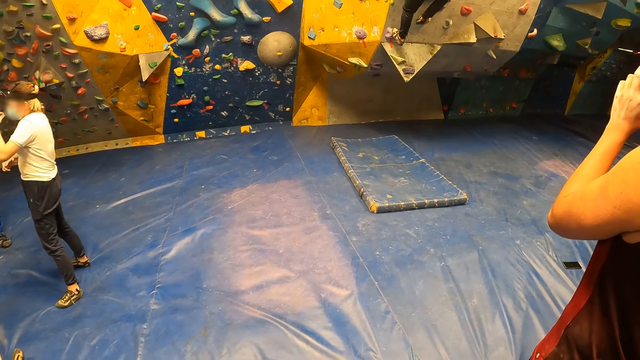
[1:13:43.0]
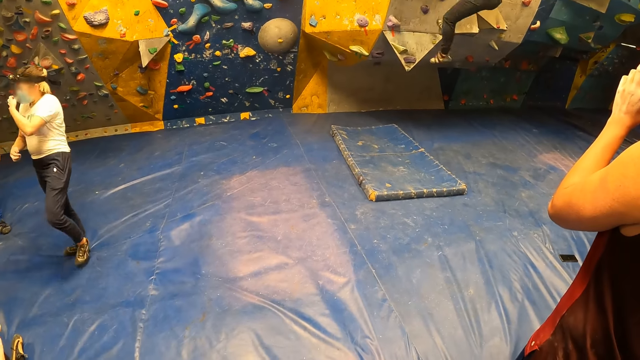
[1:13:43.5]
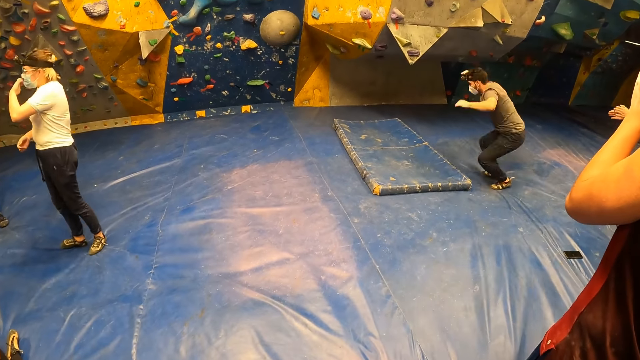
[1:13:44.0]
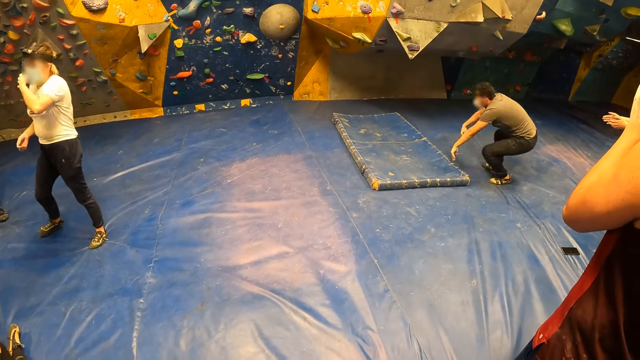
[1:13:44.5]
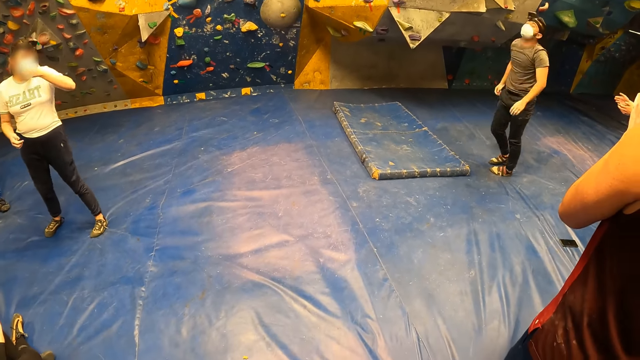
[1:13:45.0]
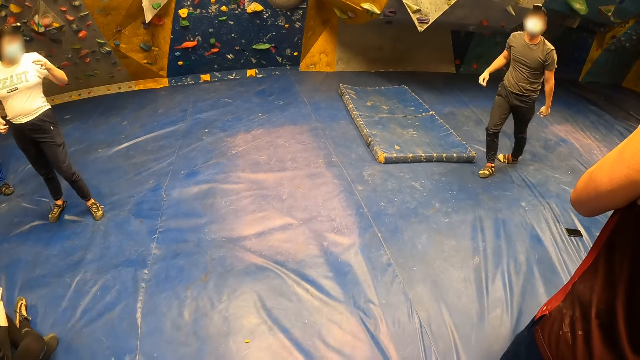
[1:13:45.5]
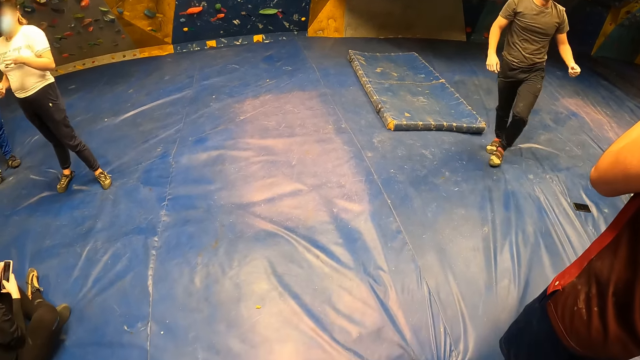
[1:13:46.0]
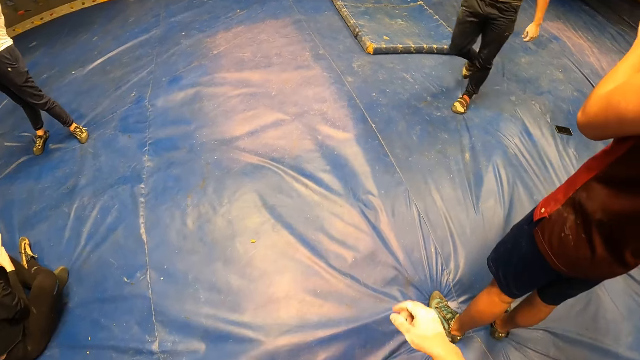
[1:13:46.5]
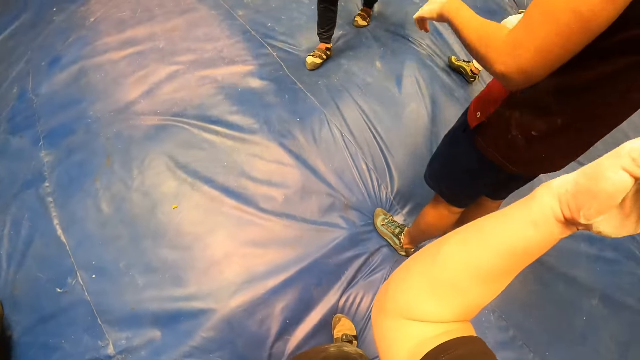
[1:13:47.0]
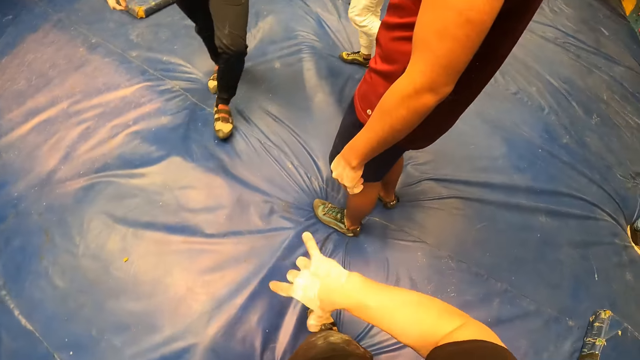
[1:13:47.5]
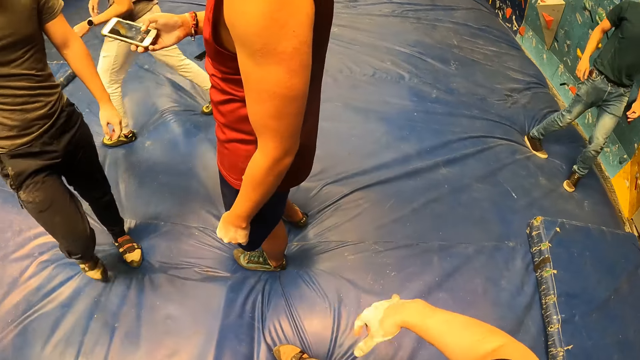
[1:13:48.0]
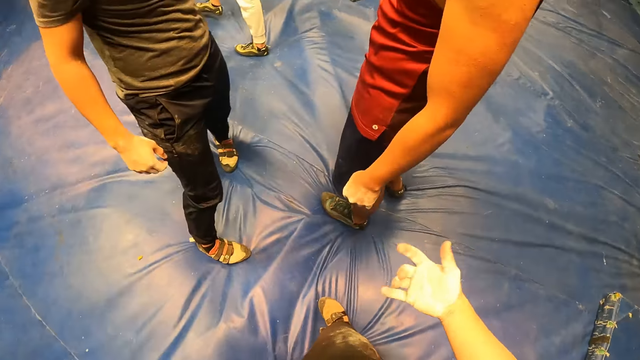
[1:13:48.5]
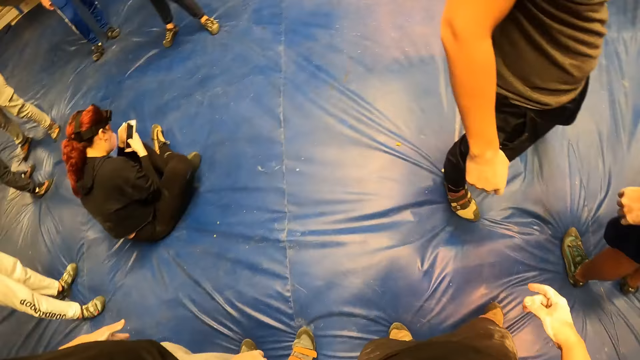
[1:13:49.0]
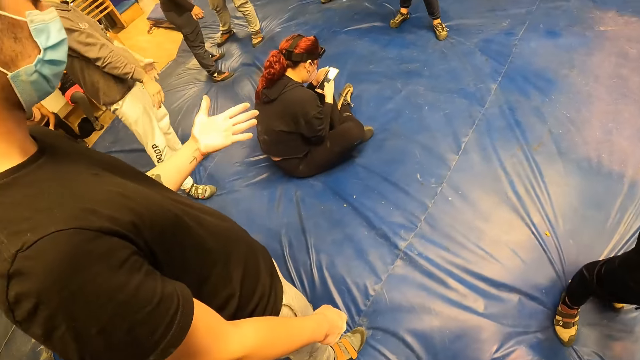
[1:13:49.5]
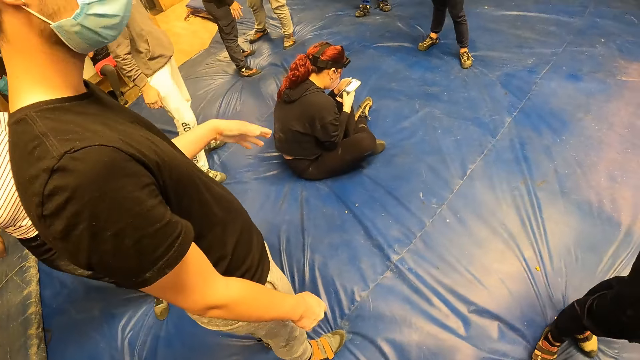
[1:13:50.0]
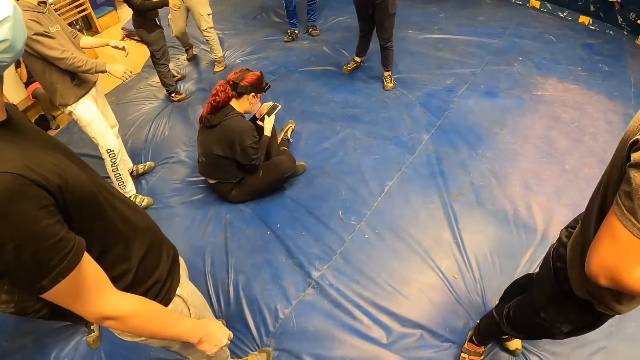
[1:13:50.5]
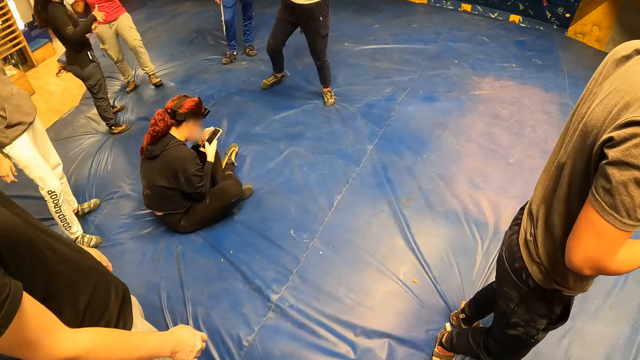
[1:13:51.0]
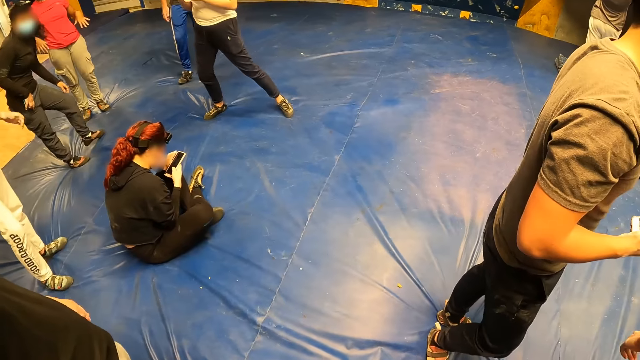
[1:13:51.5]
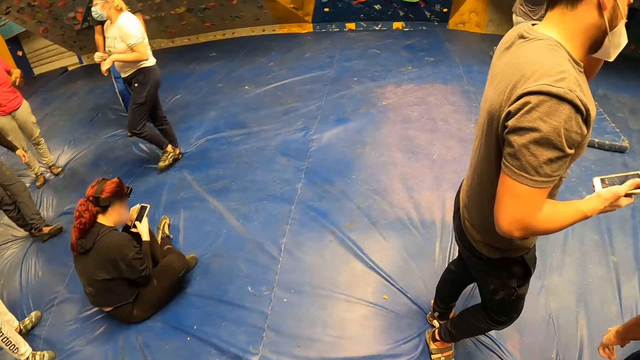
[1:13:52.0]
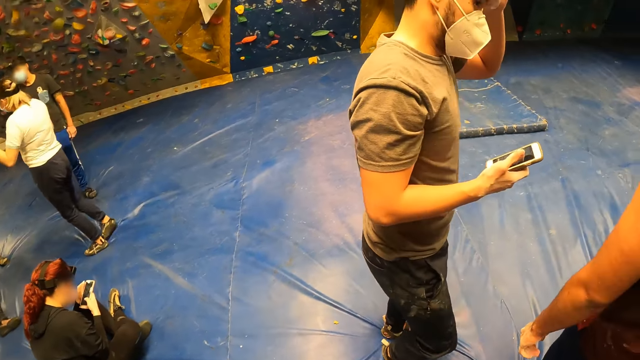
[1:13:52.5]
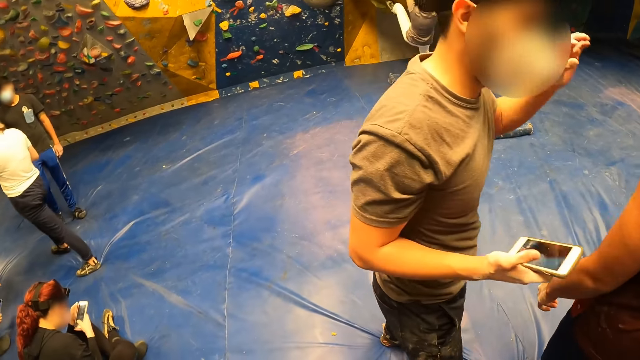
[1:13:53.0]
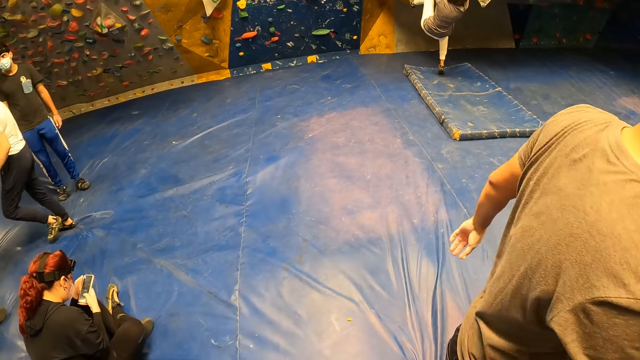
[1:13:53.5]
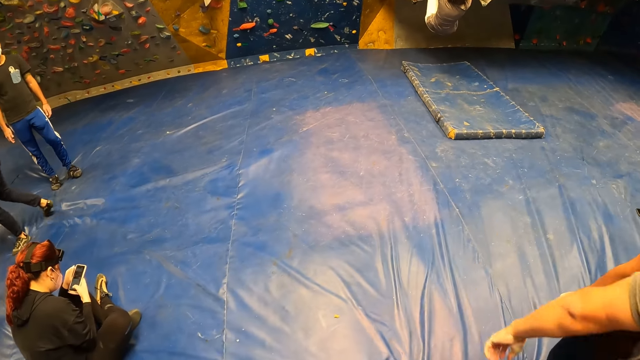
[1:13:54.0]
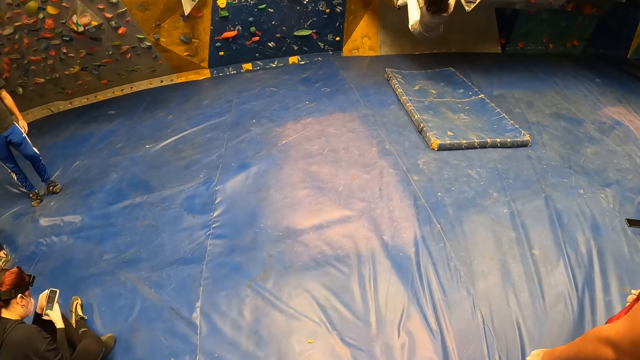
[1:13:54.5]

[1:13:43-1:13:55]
A man jumps from the bouldering wall to the crash pad. The camera wearer moves hands, holds the camera and looks around. The man collects the phone on another man's right hand with his left hand. The camera wearer looks around. The first man holds the phone on his right hand. A woman climbs the bouldering wall with both hands and both legs.

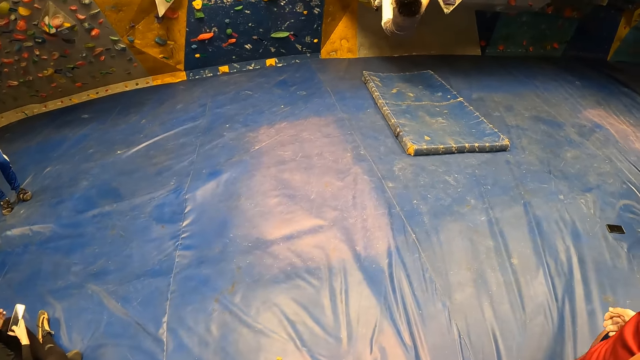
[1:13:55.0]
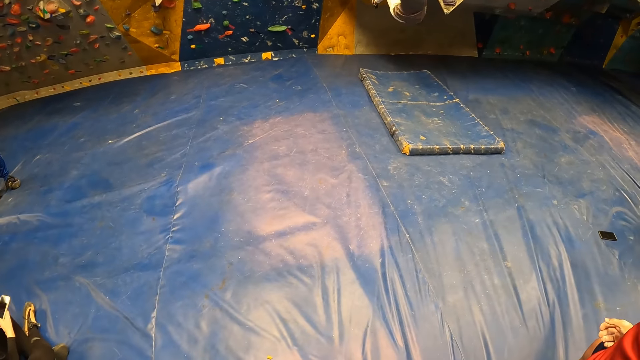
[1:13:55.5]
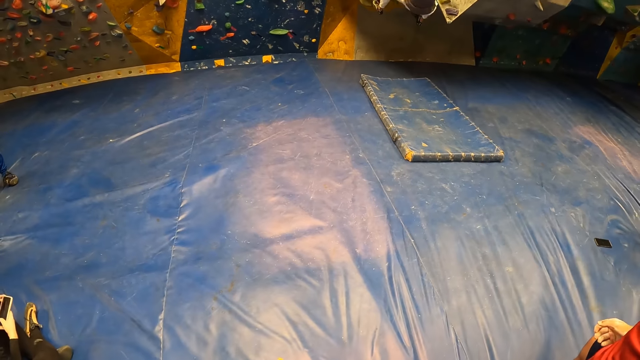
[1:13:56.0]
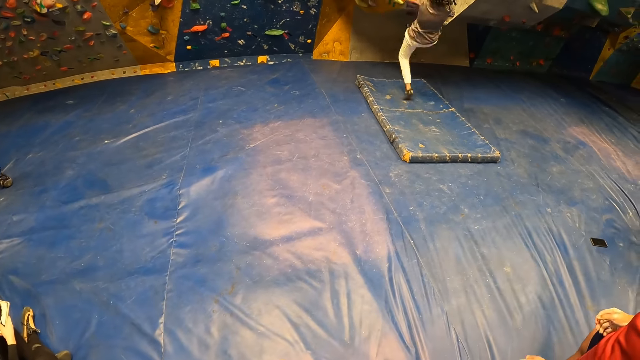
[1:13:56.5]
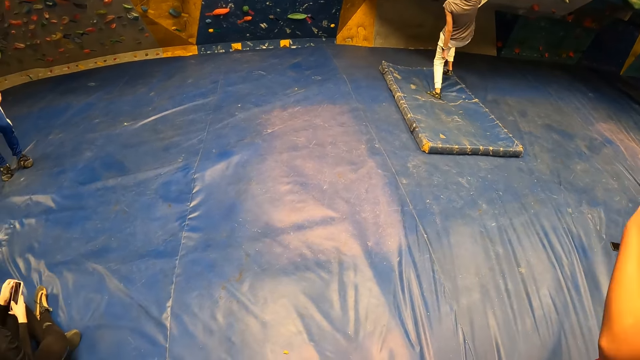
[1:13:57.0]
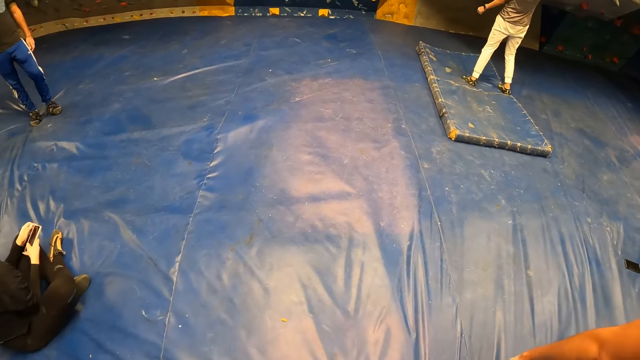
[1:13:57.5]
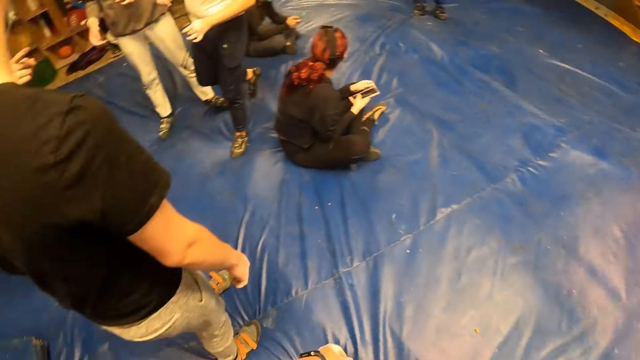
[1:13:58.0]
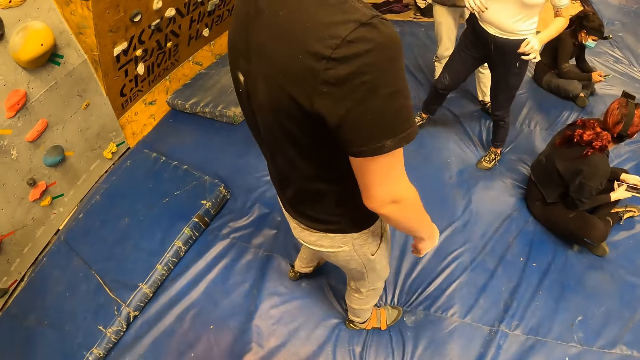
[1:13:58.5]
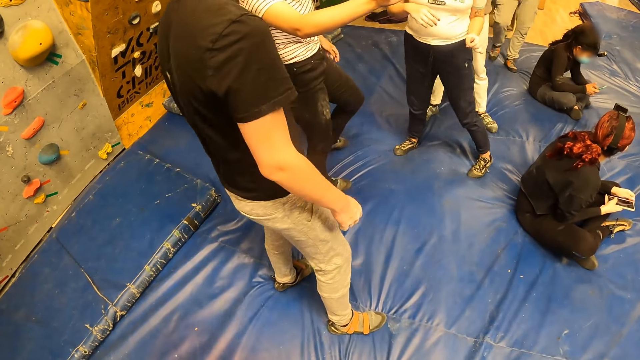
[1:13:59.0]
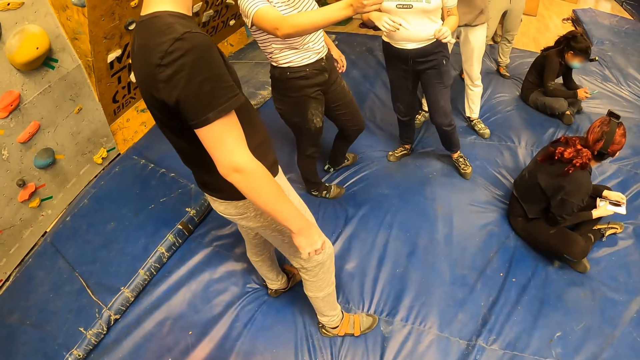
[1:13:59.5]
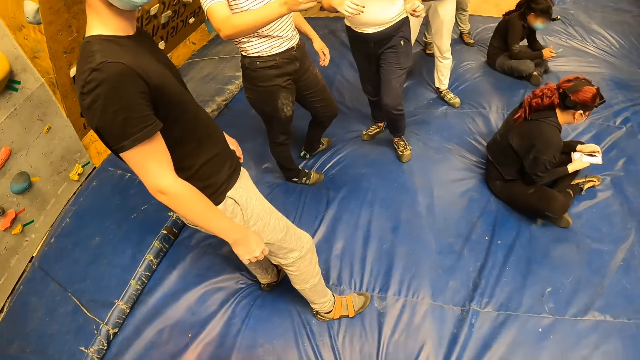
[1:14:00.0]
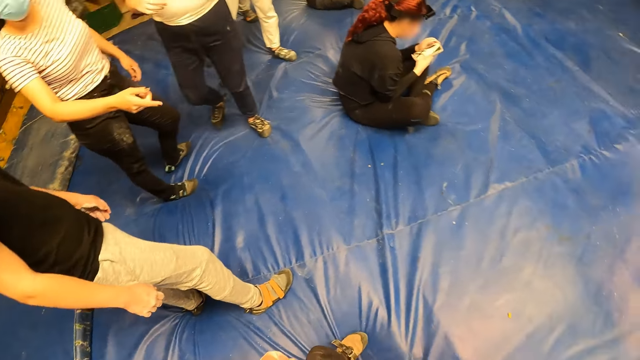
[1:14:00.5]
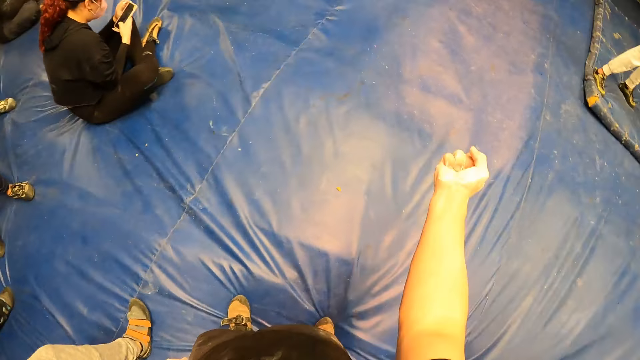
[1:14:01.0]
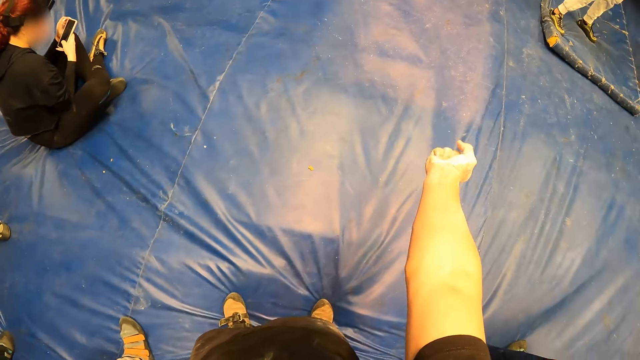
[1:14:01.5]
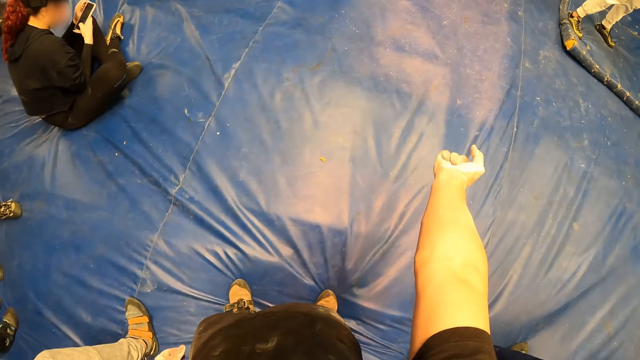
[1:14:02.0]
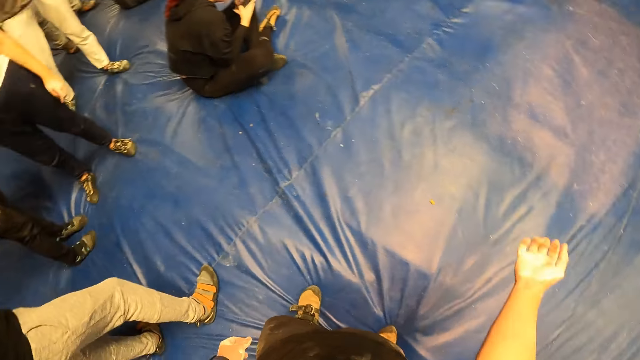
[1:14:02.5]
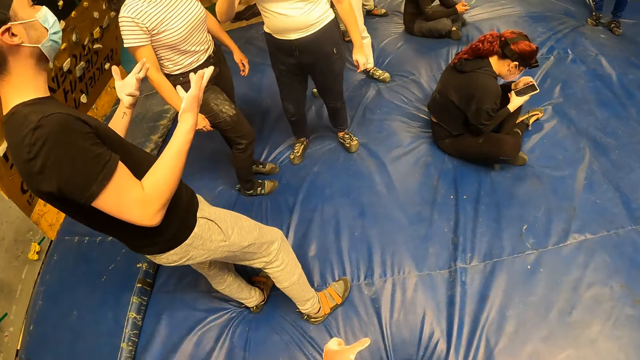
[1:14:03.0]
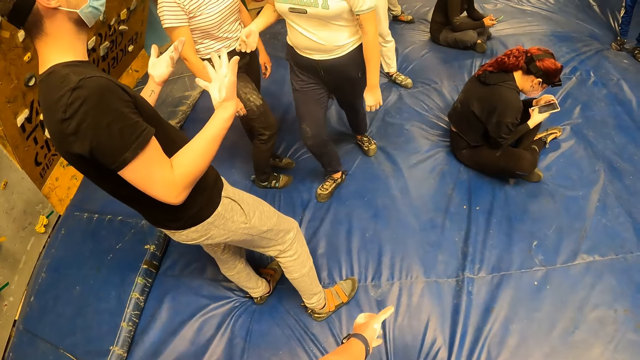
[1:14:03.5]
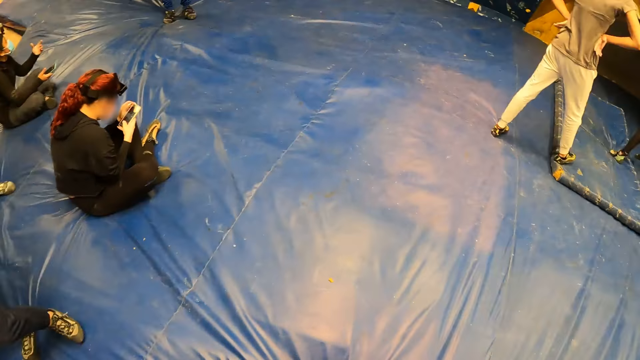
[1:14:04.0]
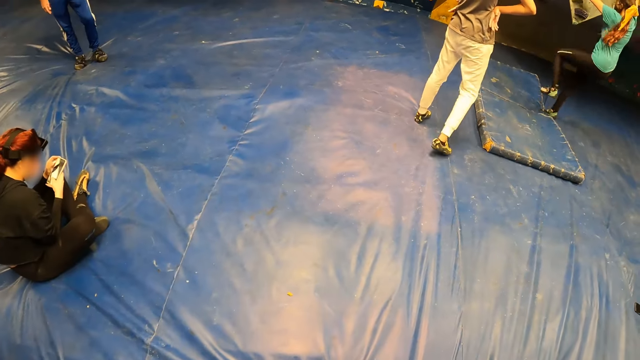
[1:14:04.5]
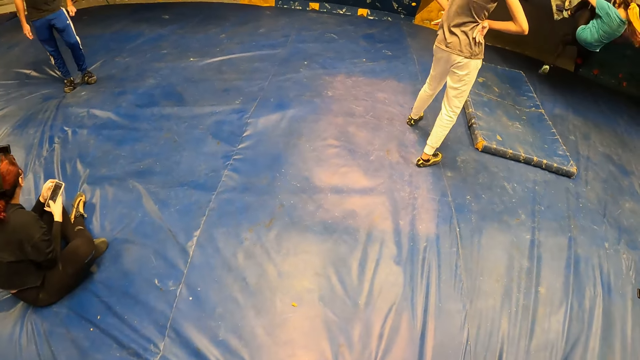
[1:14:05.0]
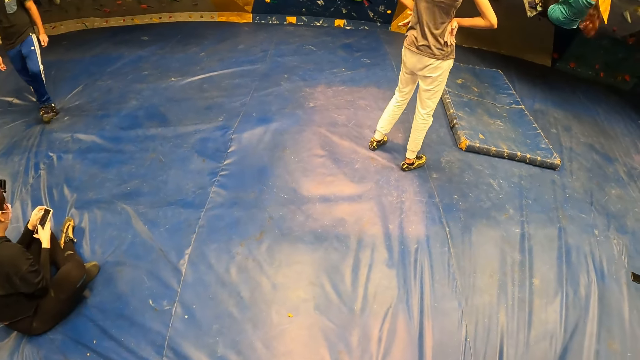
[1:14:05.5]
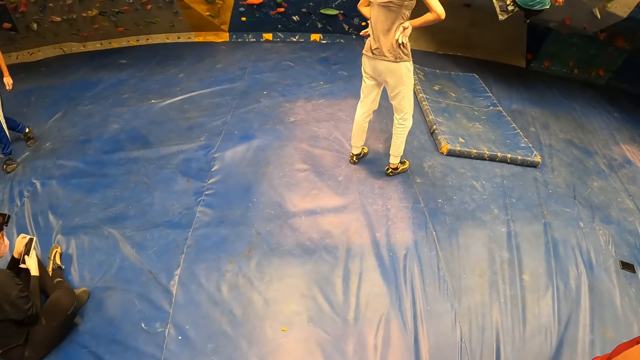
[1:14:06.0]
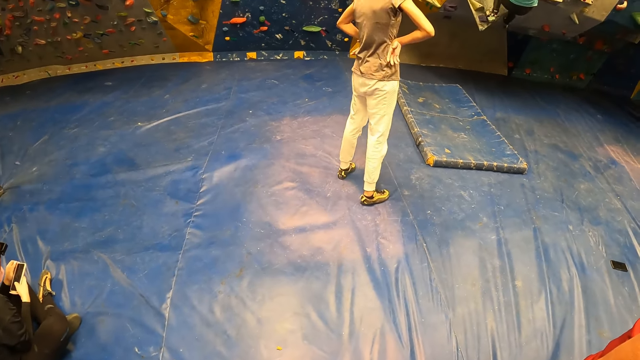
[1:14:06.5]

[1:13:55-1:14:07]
The camera wearer looks around. A woman drops from the bouldering wall to the crash pad on both legs. The camera wearer turns around. He looks around, moves a hand and looks around. He squeezes his right hand. He moves a hand. He looks around. He looks around again. Another woman climbs the bouldering wall with both hands and both legs.
